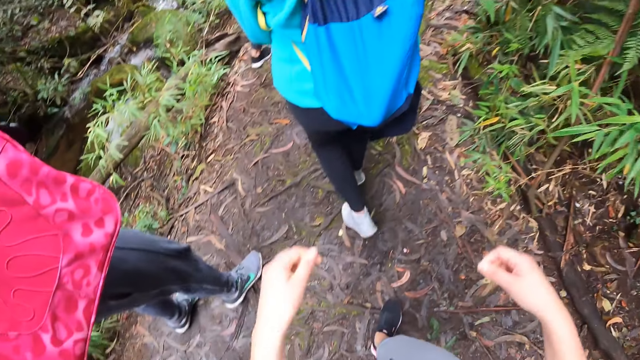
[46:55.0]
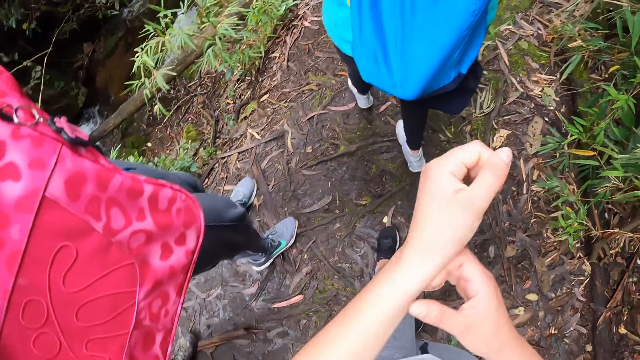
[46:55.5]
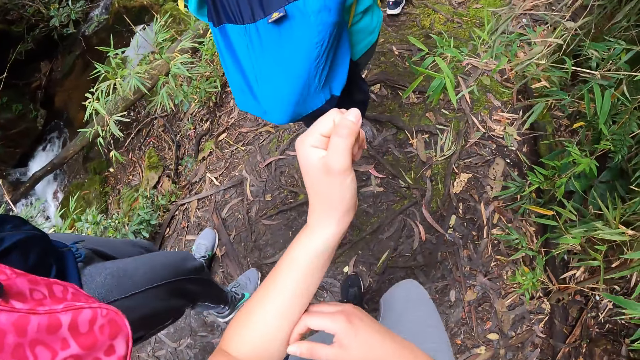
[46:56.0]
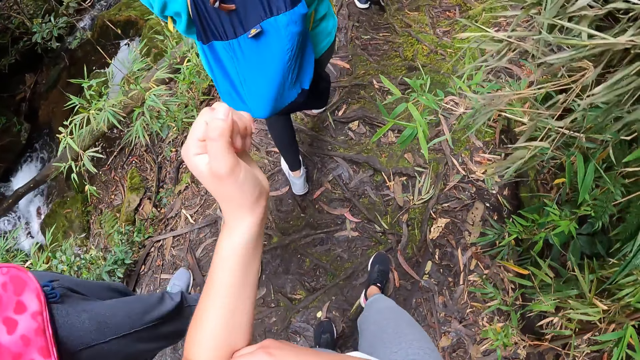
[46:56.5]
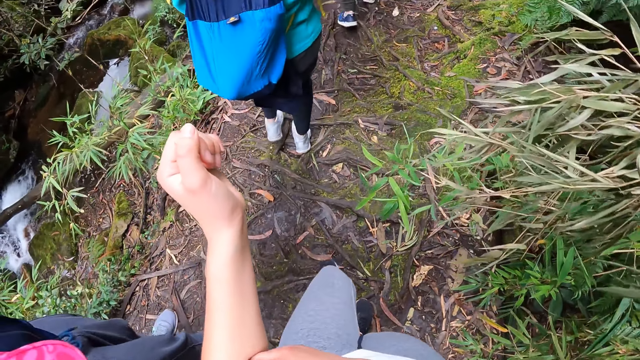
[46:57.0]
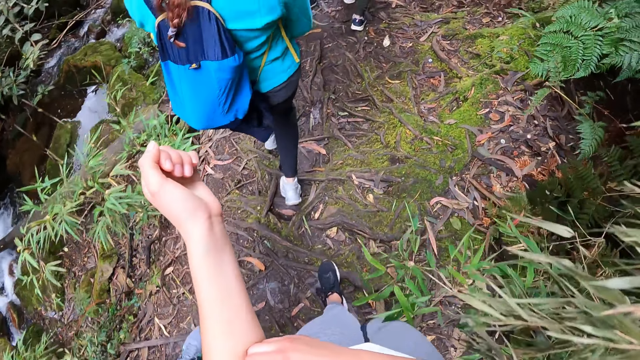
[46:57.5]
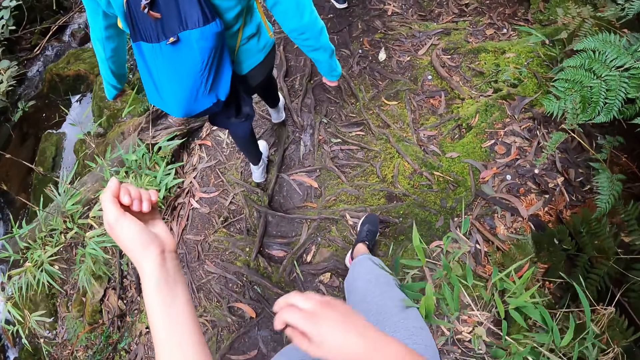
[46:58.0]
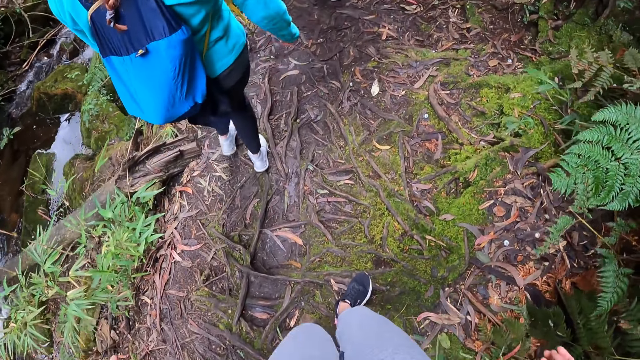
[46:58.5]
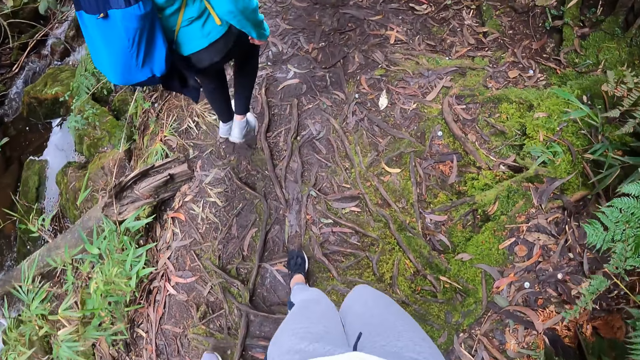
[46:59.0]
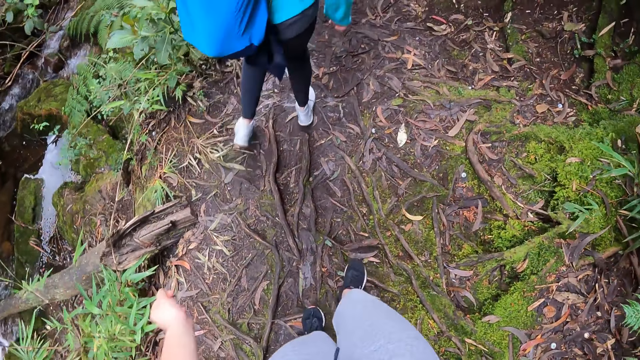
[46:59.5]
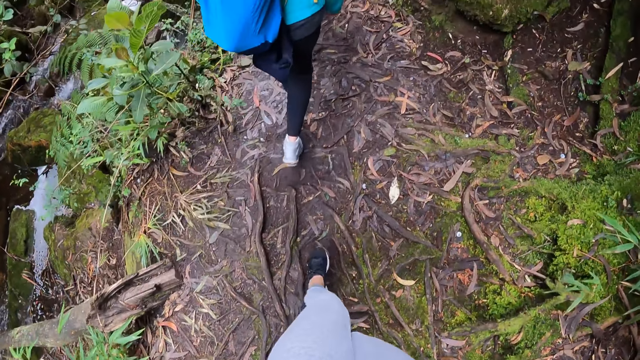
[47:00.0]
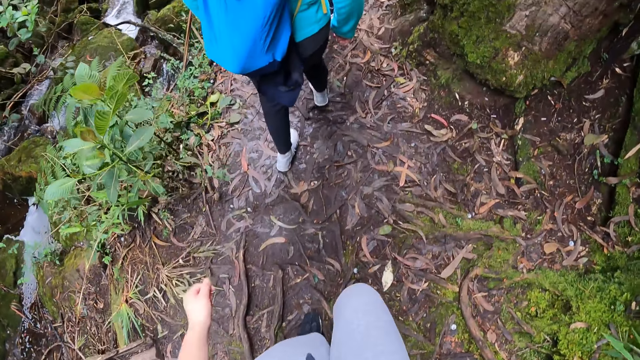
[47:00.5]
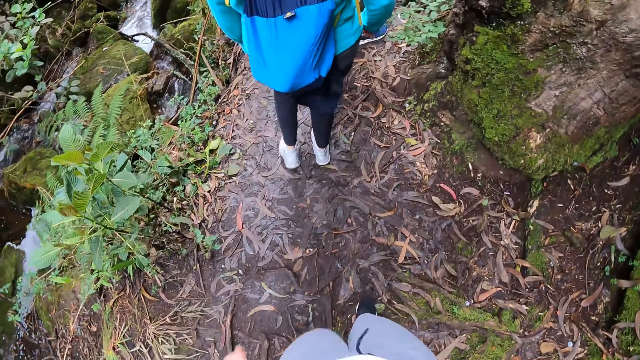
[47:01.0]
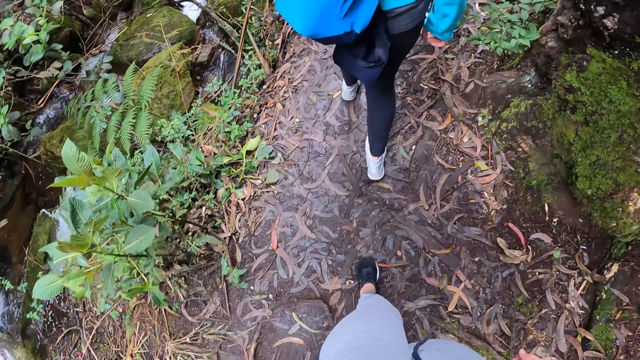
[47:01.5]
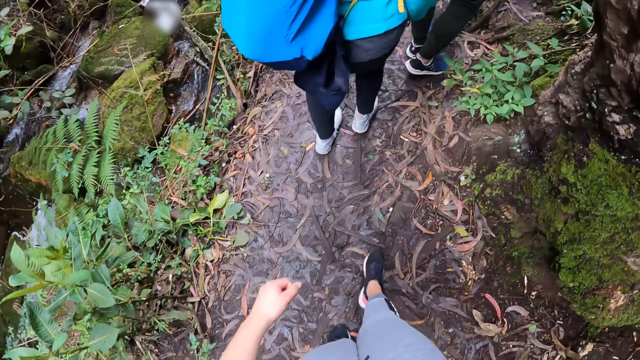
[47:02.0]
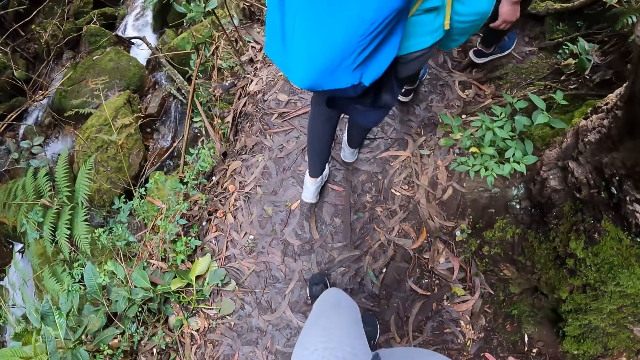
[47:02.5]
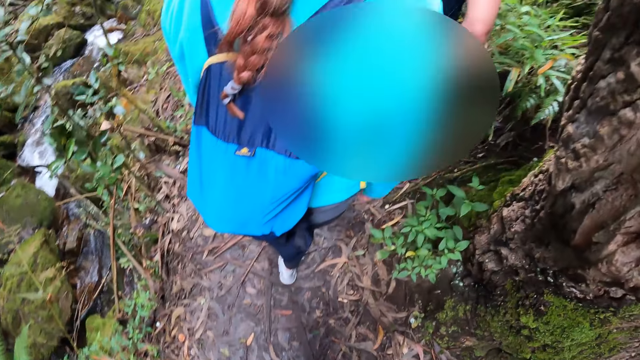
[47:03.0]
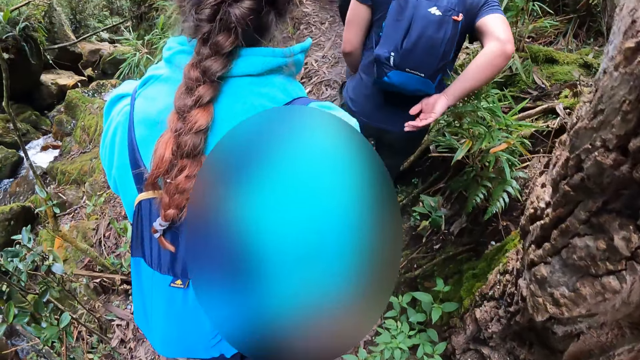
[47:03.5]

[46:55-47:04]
The camera wearer scratches her left hand with her right hand. She hikes on the mountain.

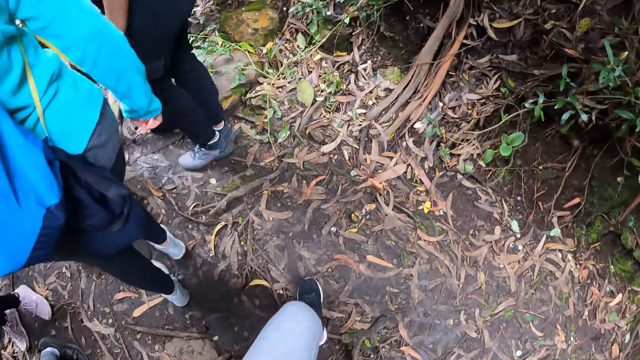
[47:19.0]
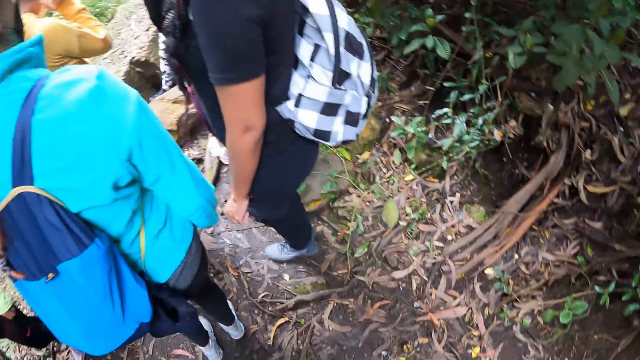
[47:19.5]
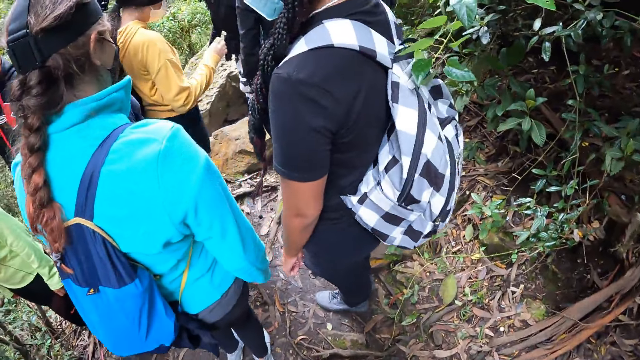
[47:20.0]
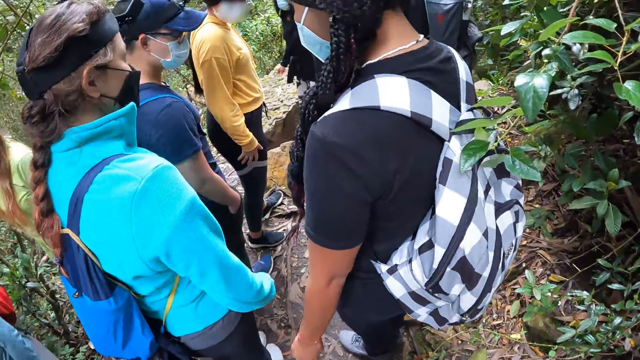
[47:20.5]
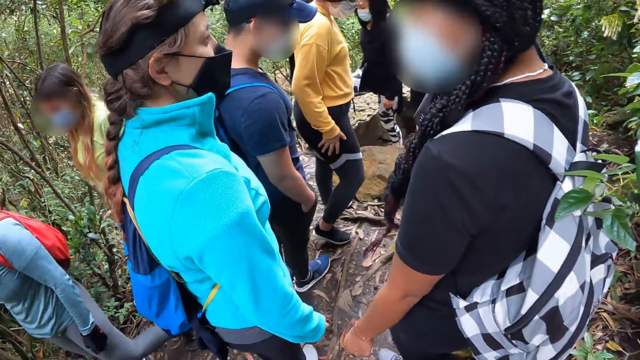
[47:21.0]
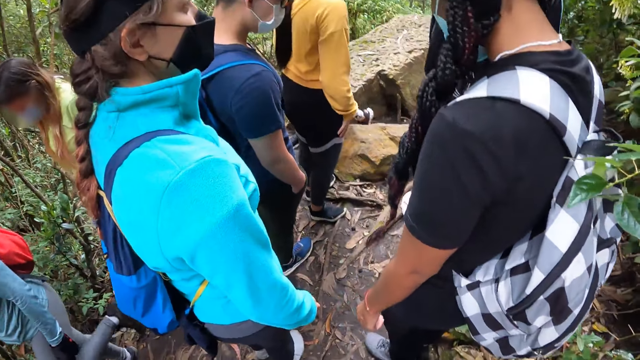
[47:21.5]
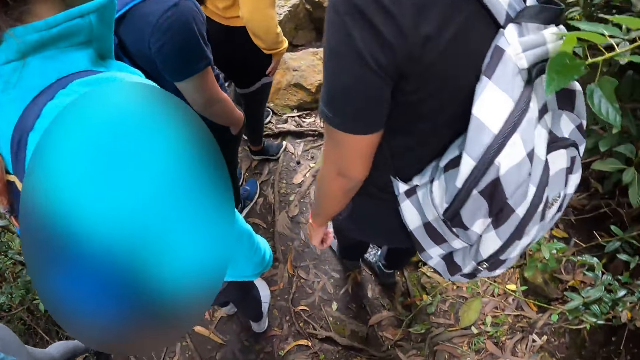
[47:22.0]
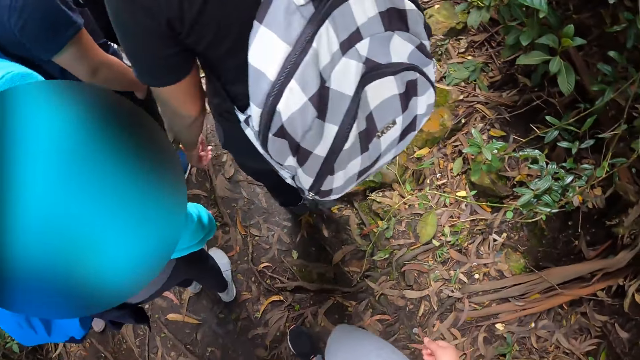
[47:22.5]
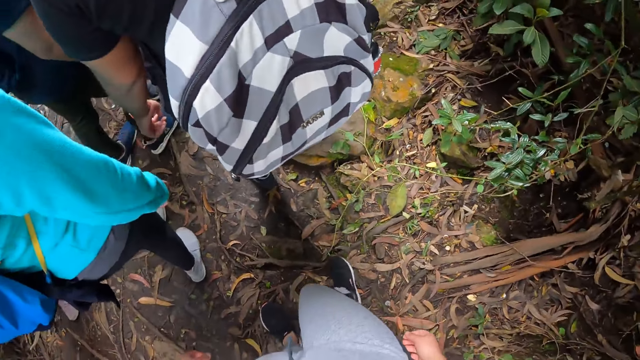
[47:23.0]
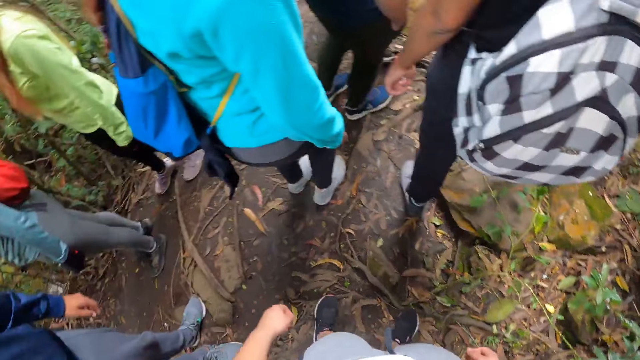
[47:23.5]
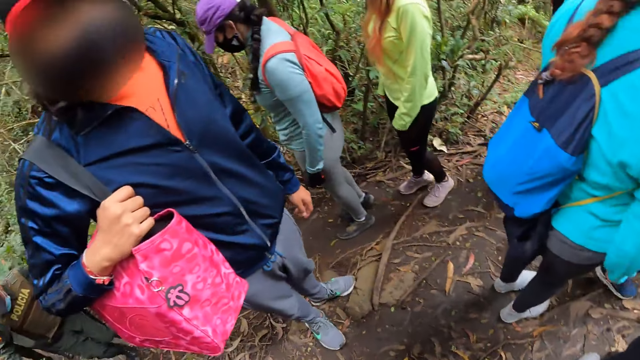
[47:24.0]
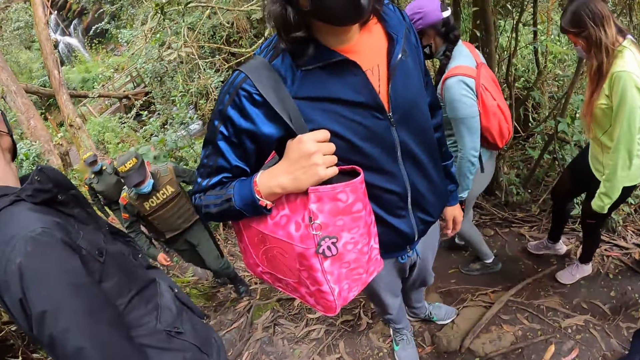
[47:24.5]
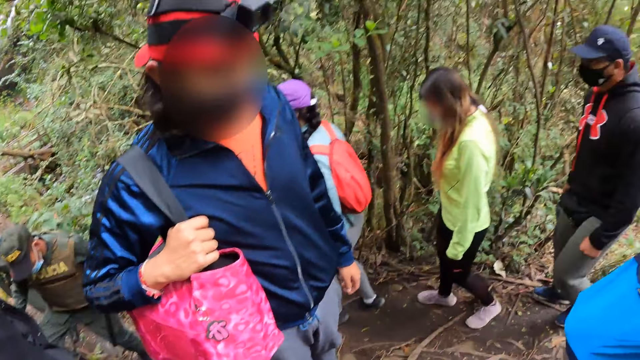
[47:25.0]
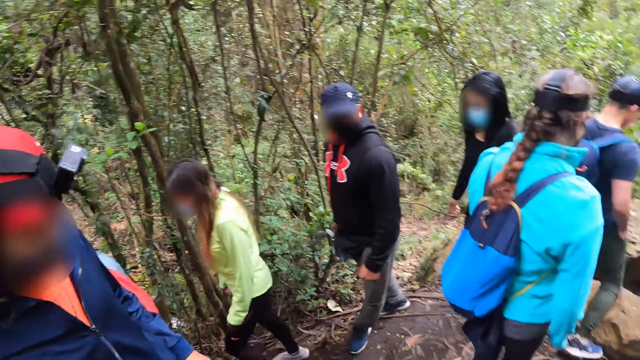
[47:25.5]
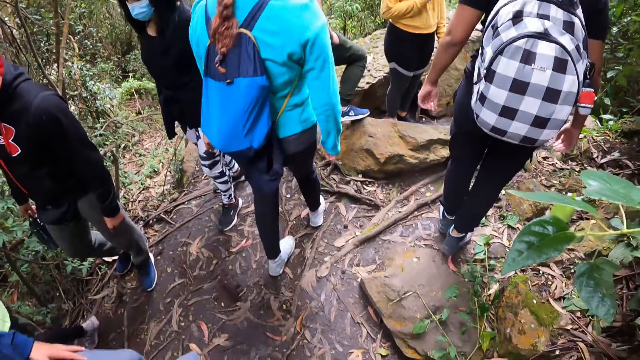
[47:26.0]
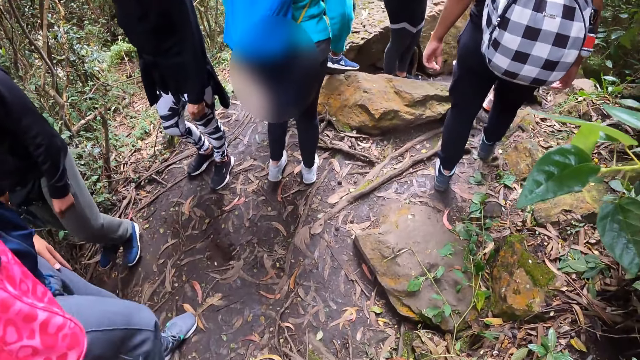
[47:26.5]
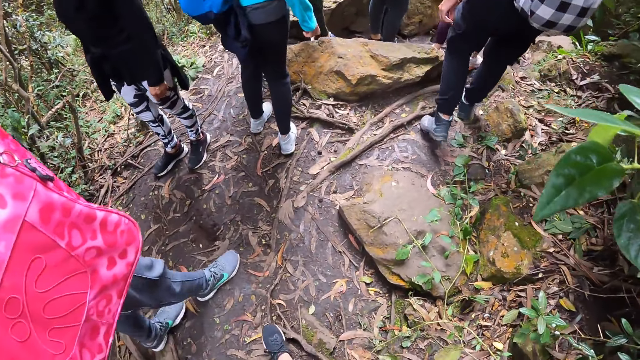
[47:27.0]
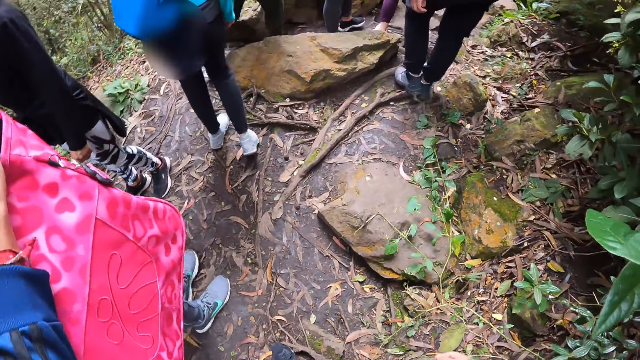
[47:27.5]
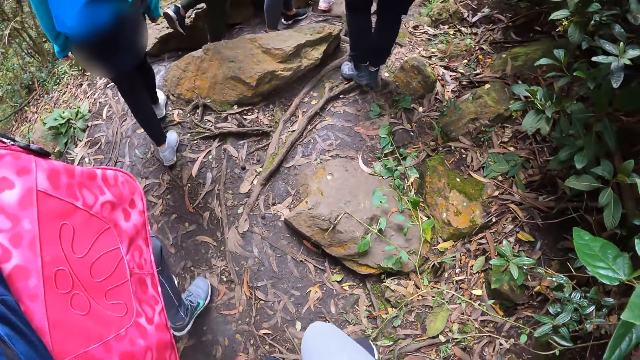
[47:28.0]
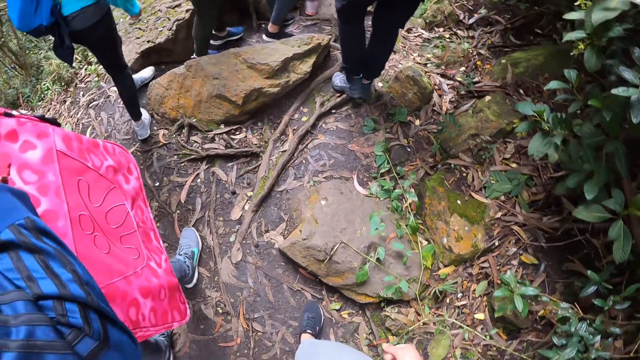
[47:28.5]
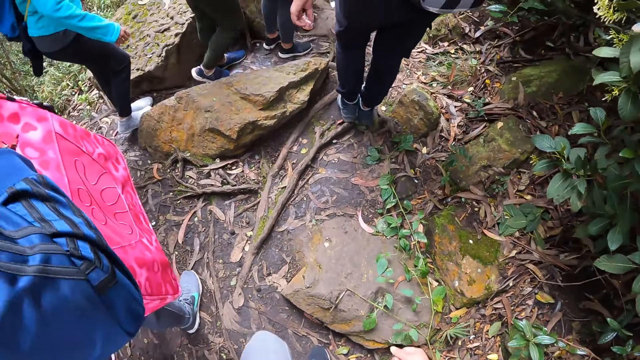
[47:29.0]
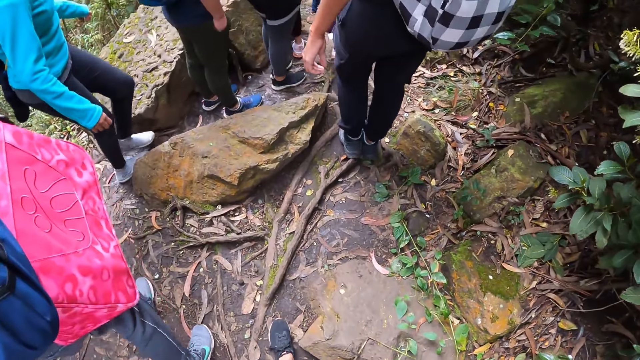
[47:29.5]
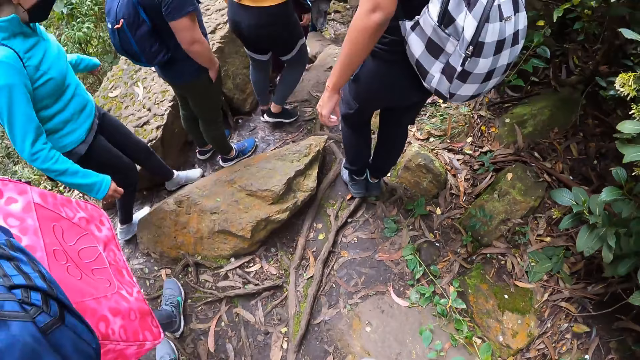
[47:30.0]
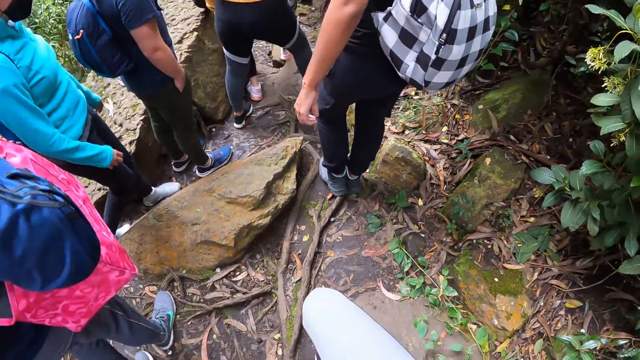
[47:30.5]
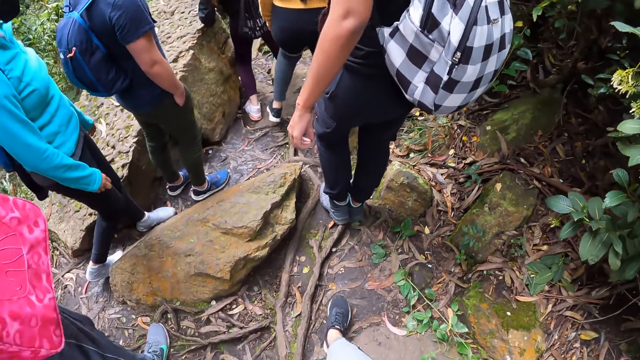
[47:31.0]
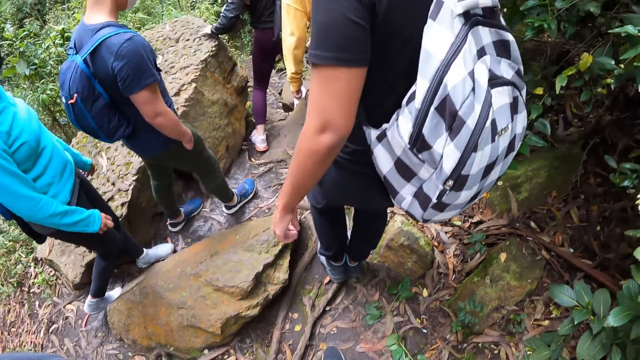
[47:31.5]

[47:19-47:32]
The camera wearer waits in the mountain with the group of people. They look around. They hike in the mountain with the group of people.
